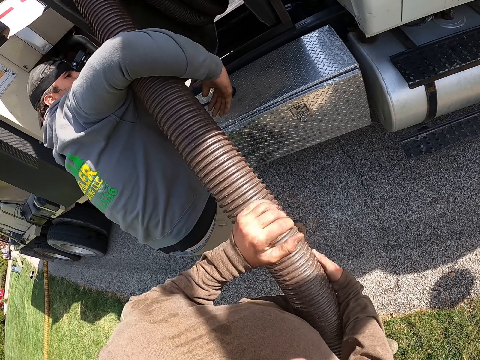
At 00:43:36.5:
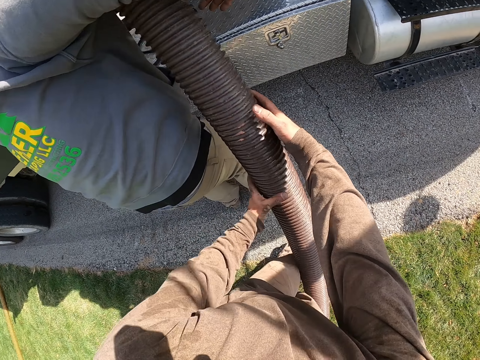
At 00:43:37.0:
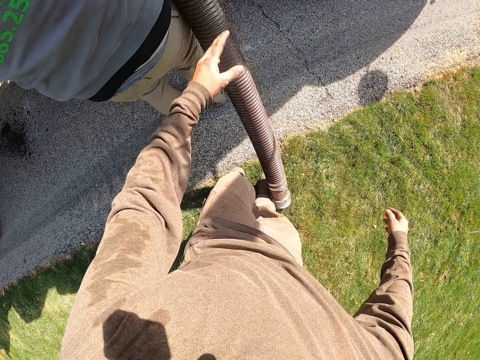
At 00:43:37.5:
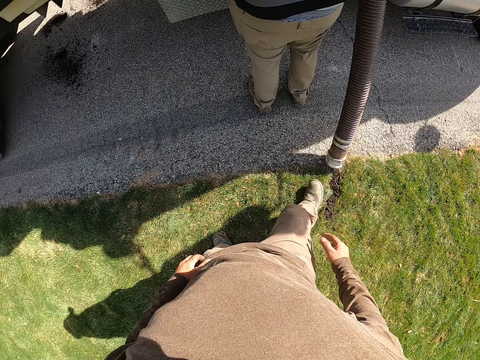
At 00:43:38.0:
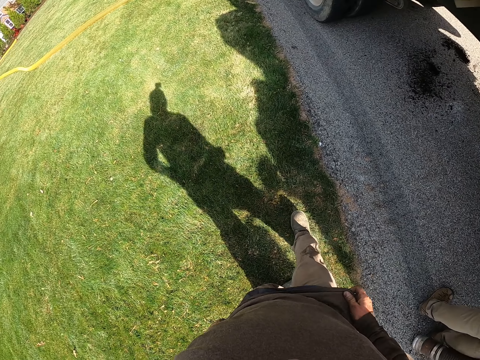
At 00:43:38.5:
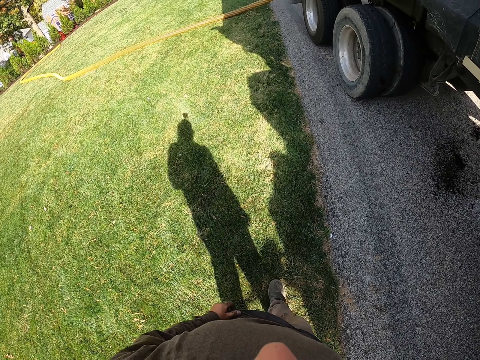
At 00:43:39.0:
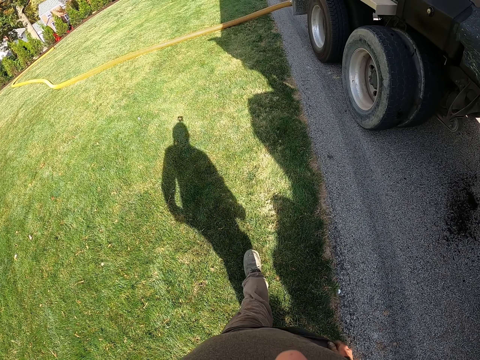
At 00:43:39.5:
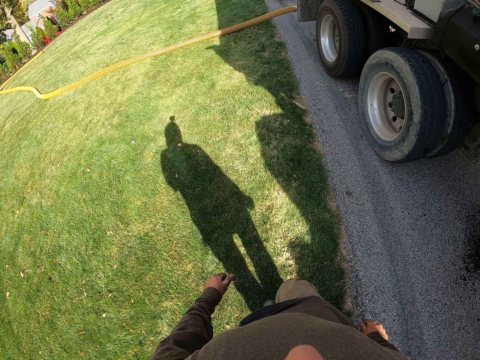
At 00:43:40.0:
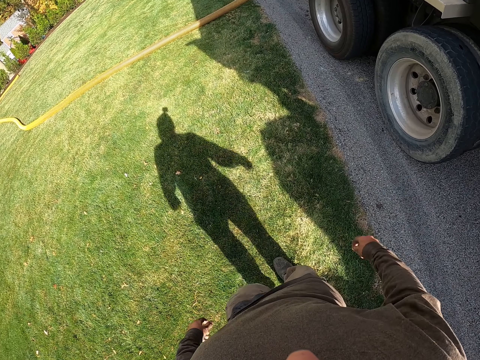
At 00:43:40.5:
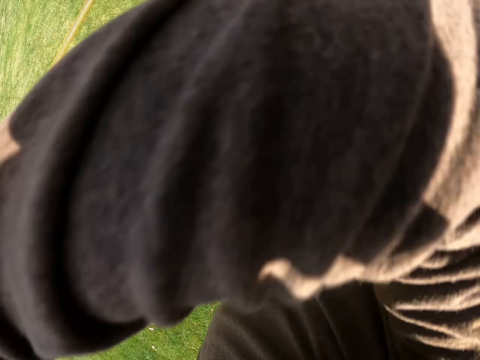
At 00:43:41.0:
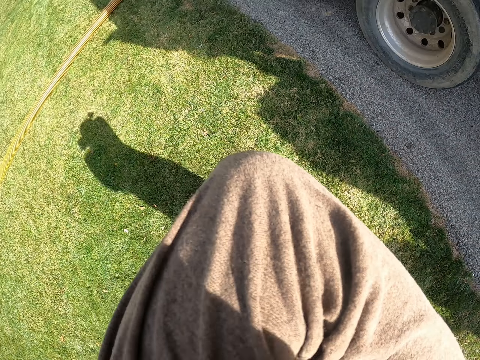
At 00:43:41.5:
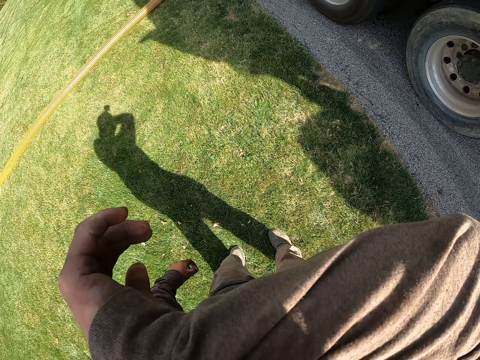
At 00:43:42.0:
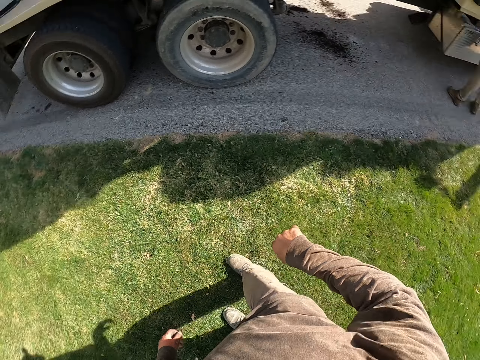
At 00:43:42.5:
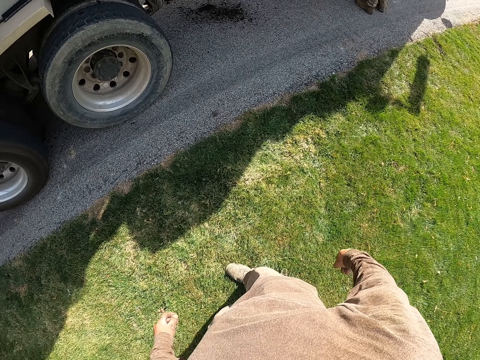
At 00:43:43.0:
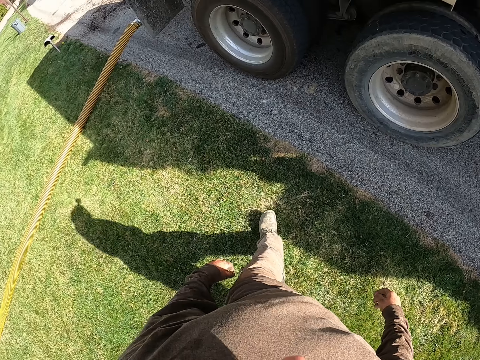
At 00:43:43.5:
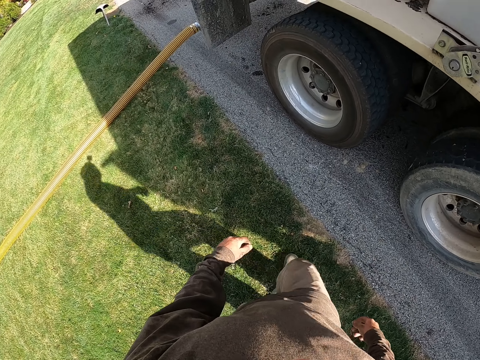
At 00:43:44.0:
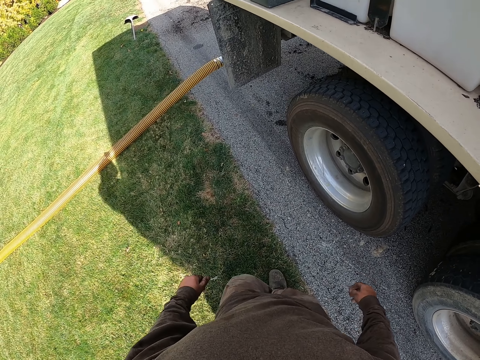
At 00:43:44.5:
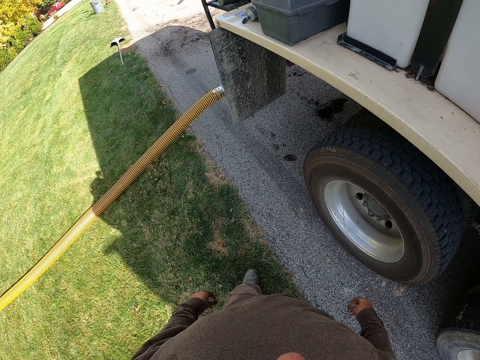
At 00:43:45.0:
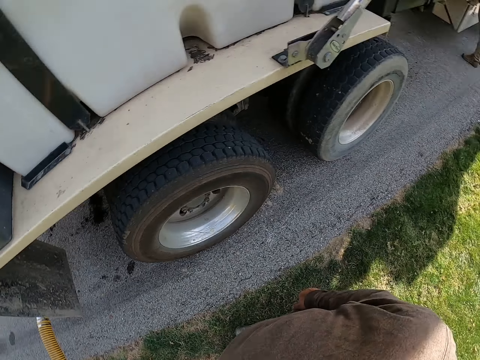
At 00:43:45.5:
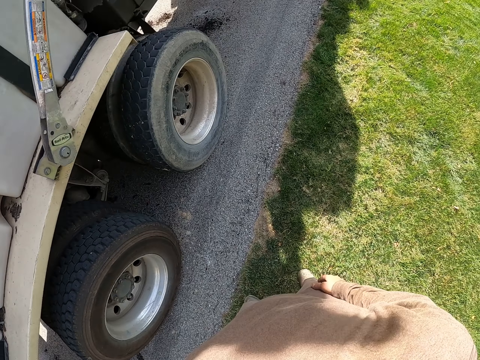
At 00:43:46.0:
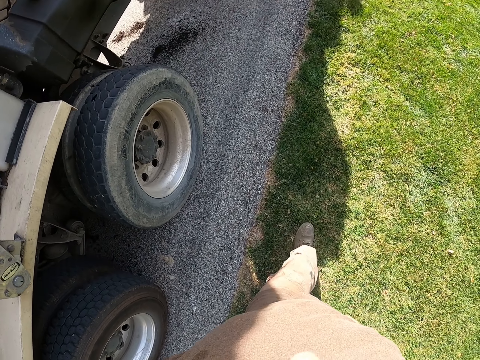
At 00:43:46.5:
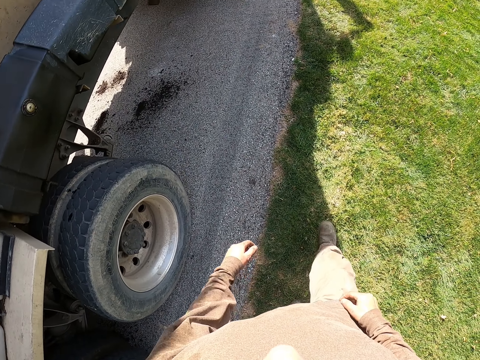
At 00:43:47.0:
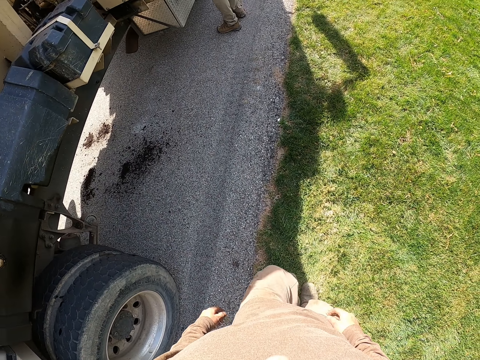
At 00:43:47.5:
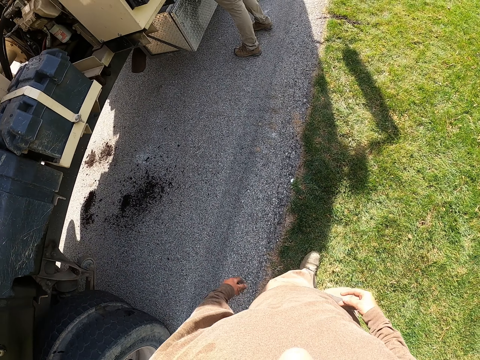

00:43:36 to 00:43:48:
The camera wearer stops pulling the pipe. They walk around. They wipe the face. They lift the hand. They walk around.

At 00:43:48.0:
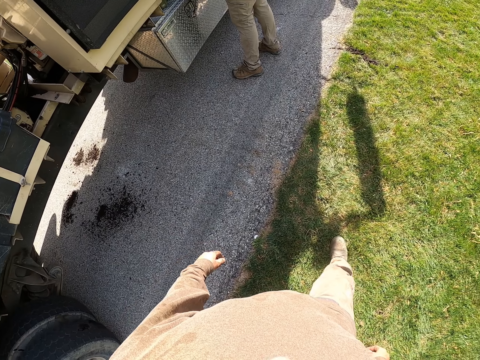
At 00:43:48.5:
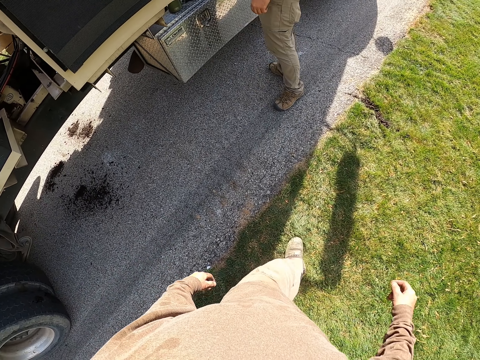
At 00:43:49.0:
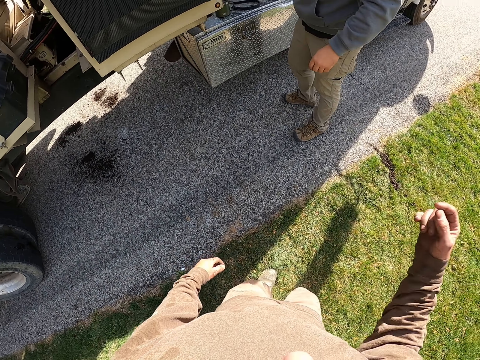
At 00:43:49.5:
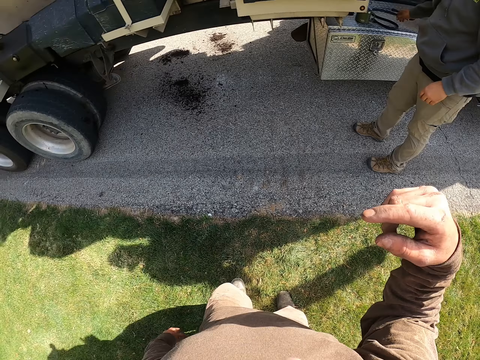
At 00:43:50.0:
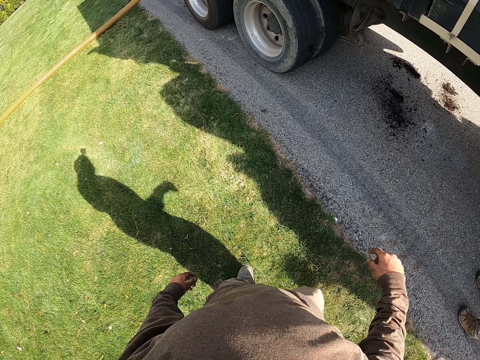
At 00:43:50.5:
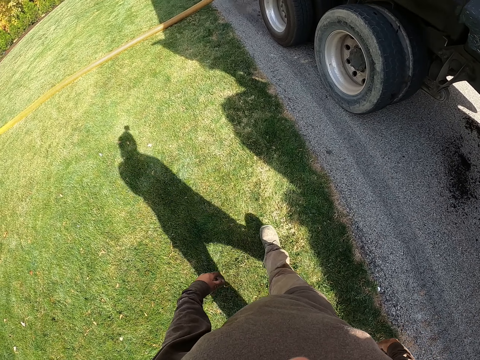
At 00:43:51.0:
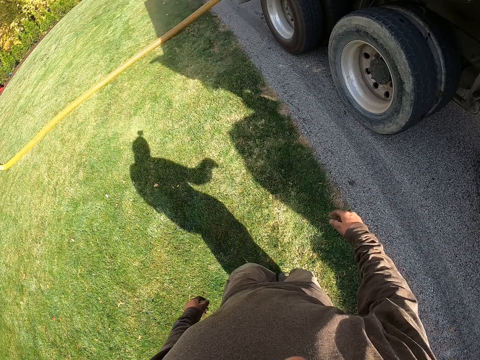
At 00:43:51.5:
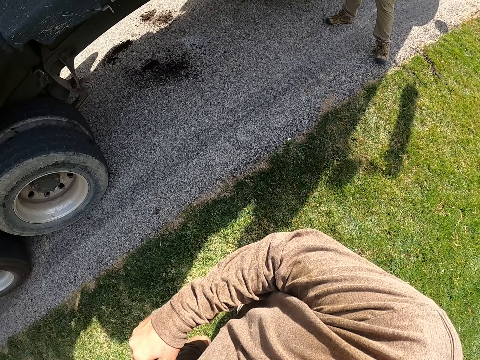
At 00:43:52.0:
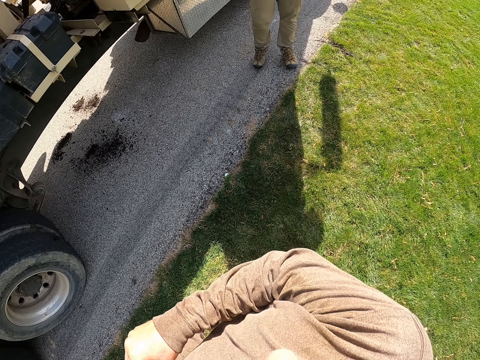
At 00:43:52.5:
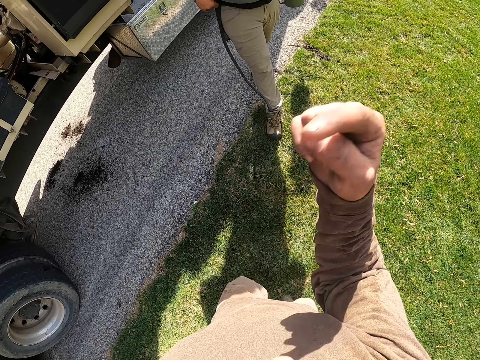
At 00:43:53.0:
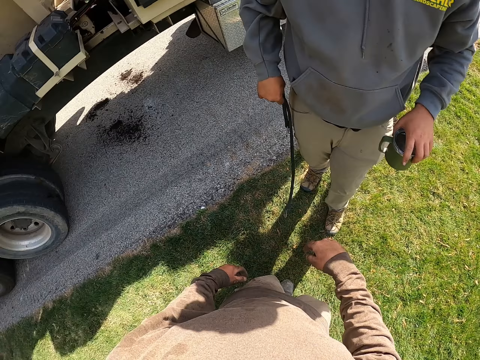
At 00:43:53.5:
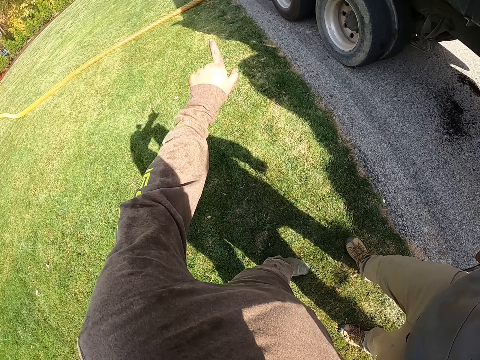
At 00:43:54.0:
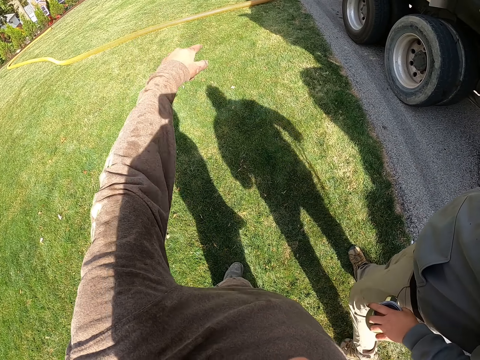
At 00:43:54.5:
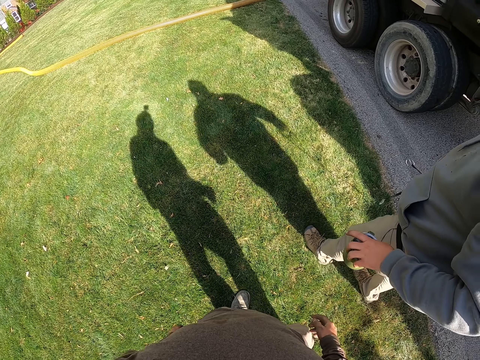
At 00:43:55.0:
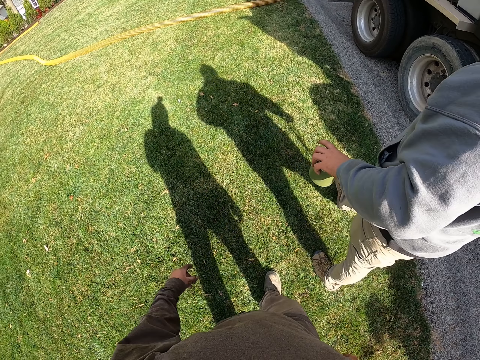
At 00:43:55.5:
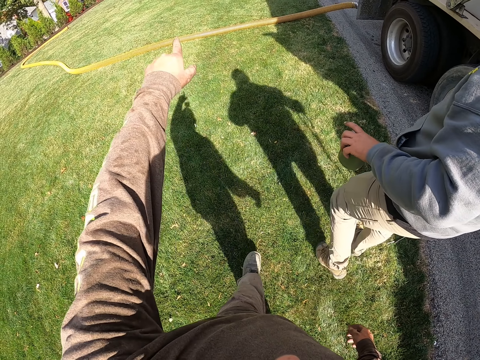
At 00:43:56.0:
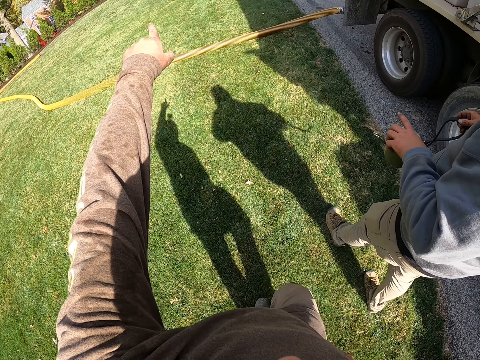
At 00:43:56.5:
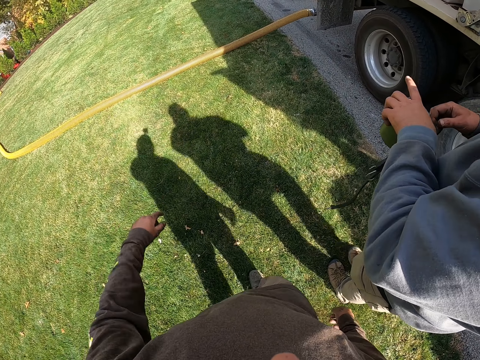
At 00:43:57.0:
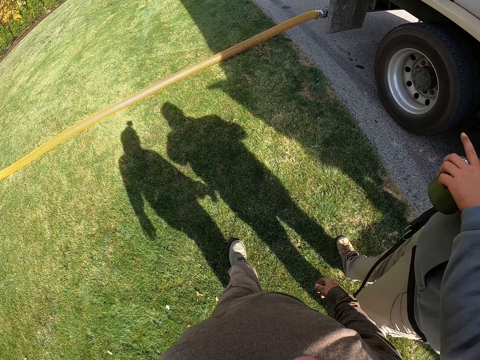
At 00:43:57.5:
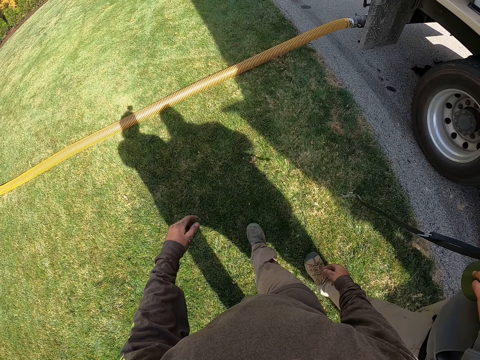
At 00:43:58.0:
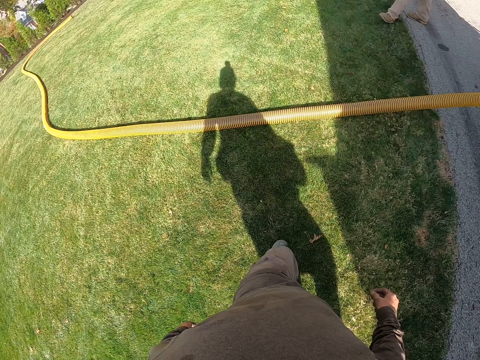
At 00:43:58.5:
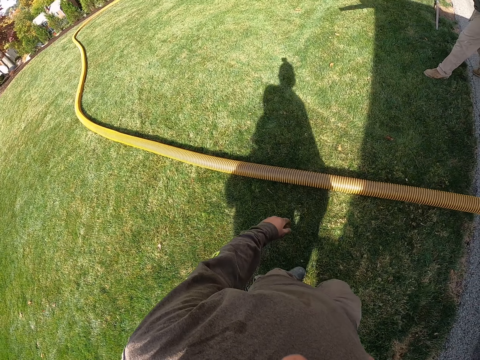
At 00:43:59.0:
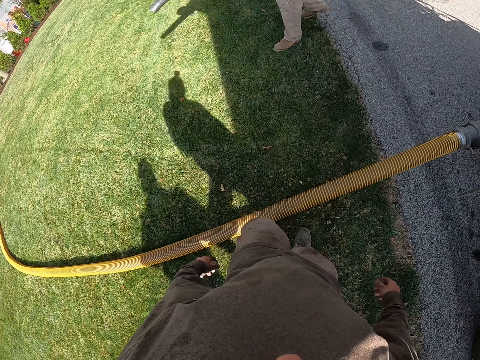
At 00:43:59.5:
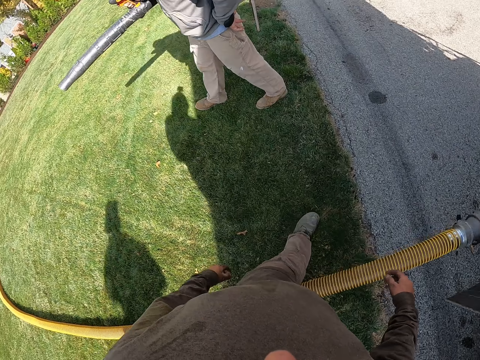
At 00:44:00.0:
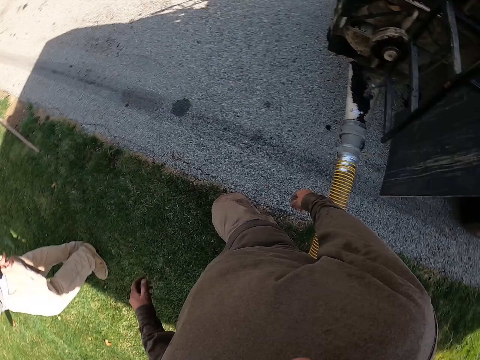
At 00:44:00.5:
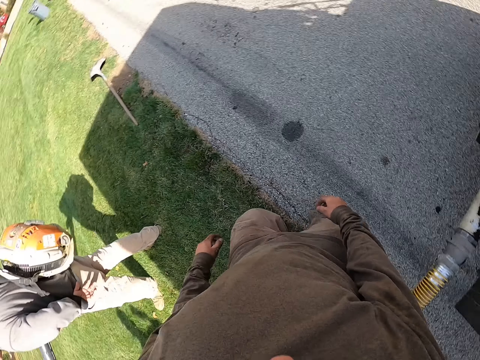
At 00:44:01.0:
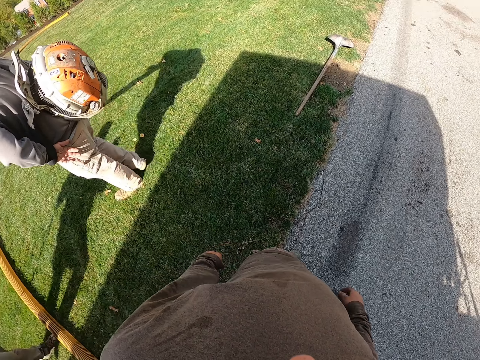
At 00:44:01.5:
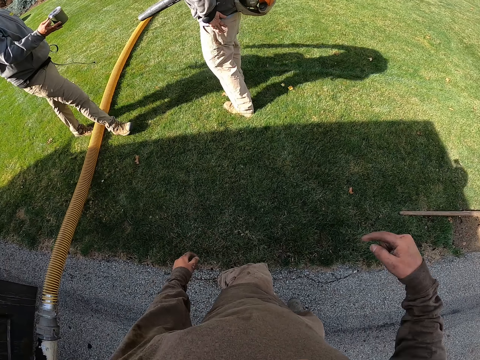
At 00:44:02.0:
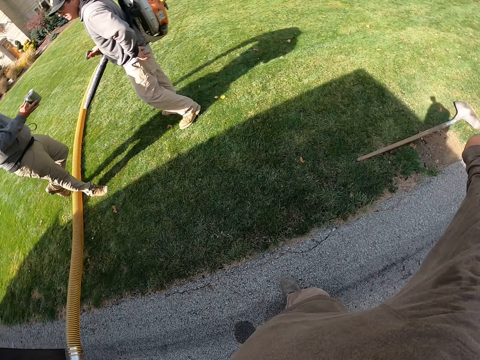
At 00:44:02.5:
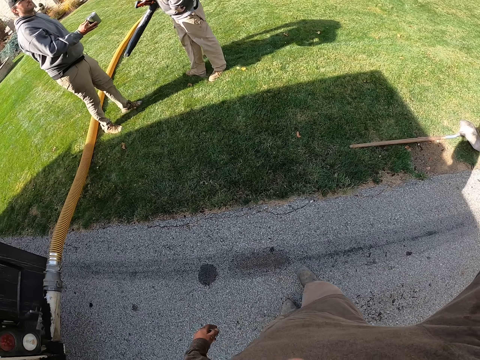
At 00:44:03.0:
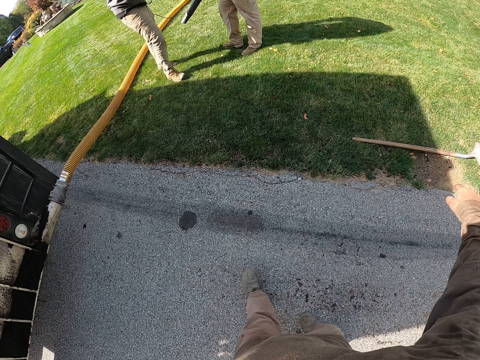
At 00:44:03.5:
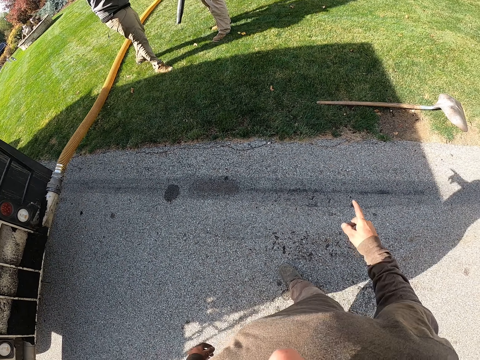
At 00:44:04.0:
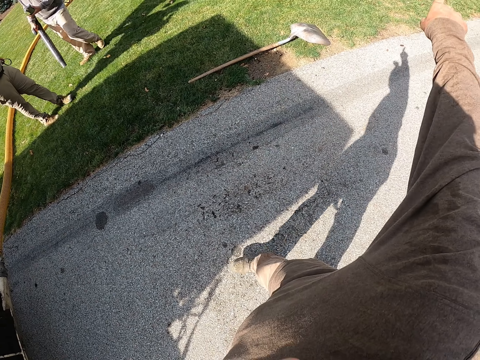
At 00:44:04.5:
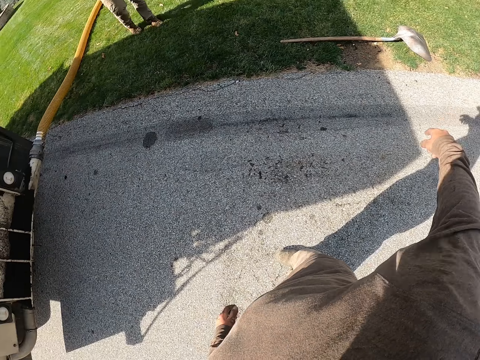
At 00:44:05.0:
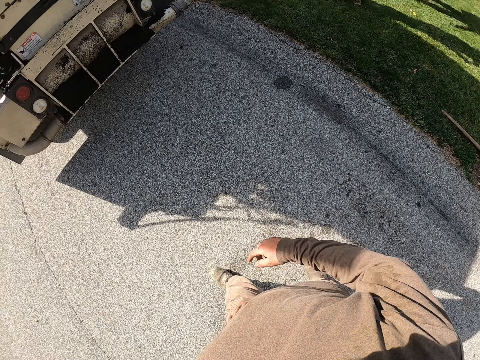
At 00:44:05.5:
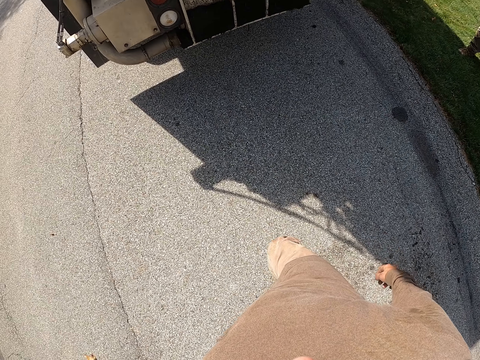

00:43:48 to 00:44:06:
The camera wearer raises the hand. They walk around. They interact with a man. They point with the finger. They walk around. They converse with the man.
